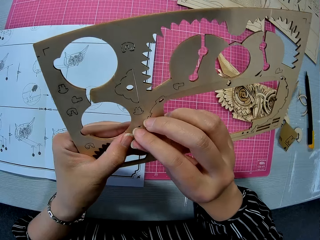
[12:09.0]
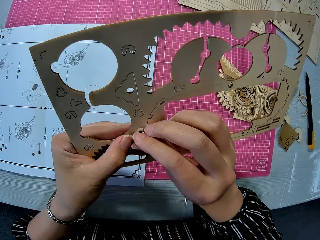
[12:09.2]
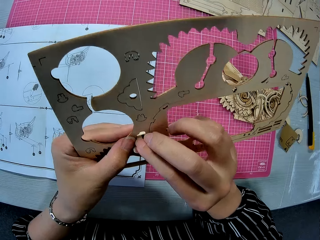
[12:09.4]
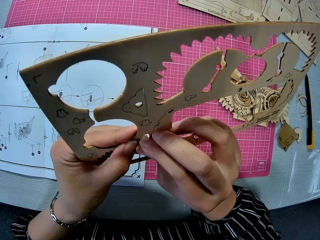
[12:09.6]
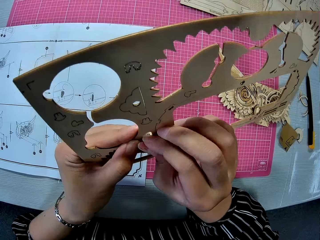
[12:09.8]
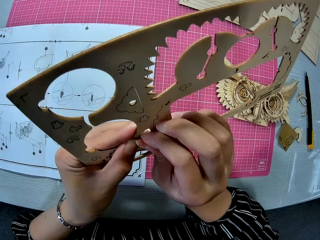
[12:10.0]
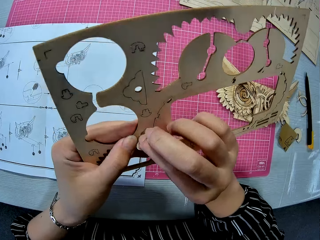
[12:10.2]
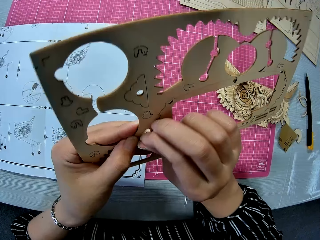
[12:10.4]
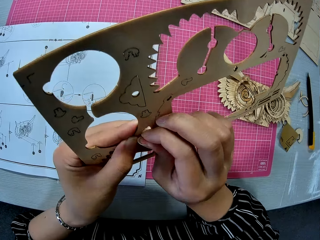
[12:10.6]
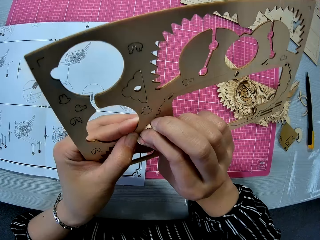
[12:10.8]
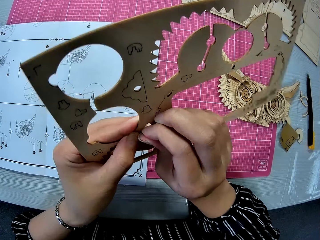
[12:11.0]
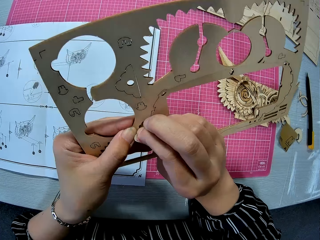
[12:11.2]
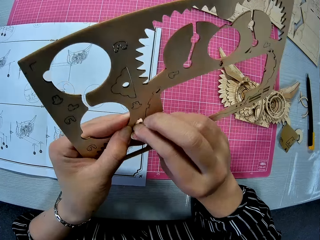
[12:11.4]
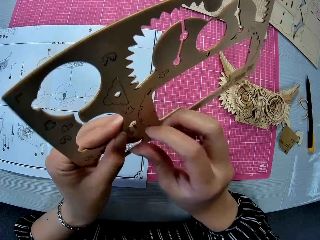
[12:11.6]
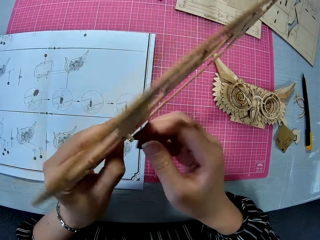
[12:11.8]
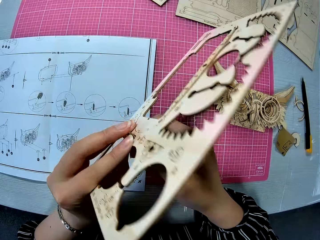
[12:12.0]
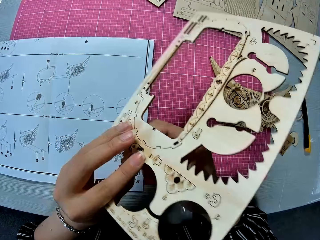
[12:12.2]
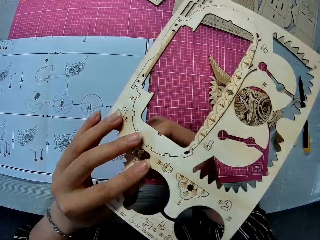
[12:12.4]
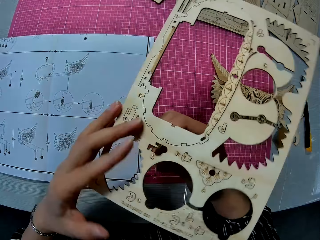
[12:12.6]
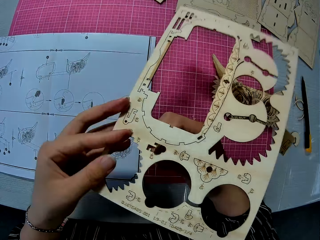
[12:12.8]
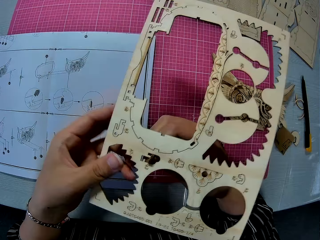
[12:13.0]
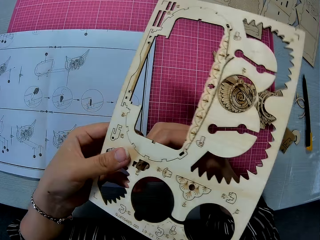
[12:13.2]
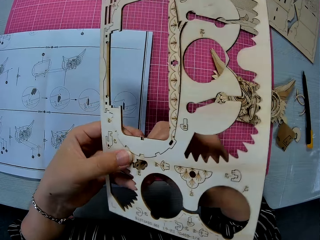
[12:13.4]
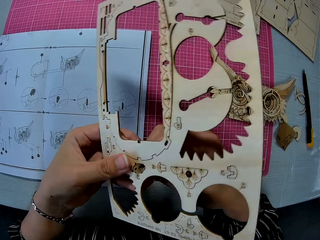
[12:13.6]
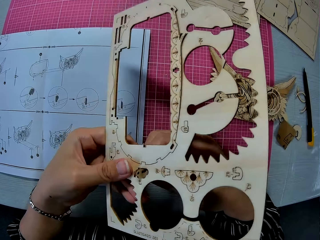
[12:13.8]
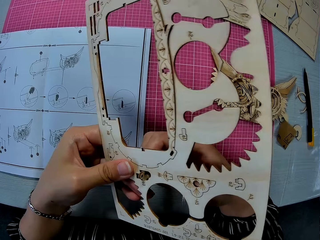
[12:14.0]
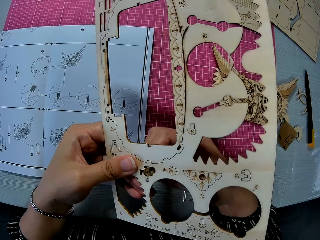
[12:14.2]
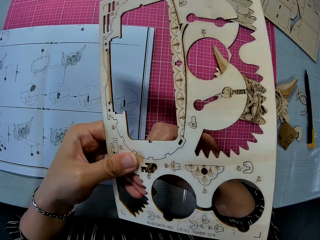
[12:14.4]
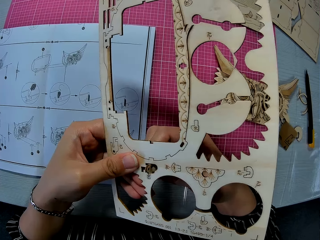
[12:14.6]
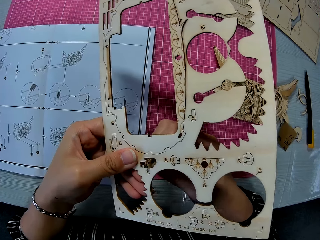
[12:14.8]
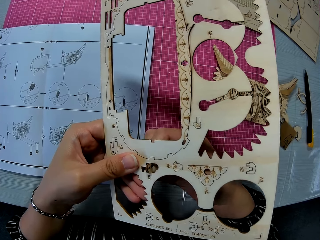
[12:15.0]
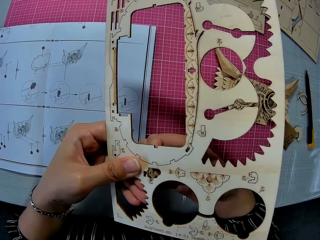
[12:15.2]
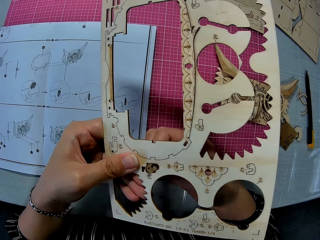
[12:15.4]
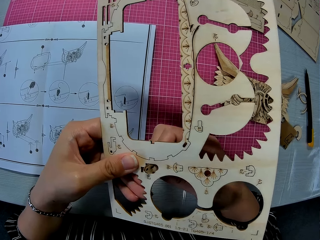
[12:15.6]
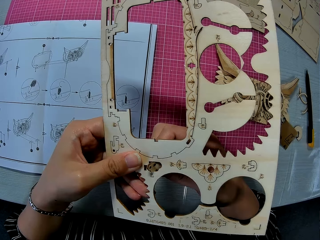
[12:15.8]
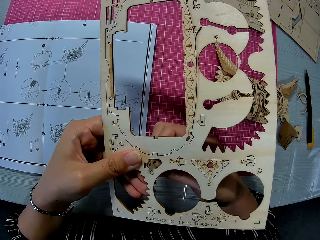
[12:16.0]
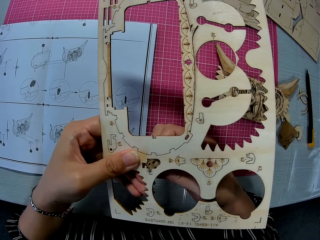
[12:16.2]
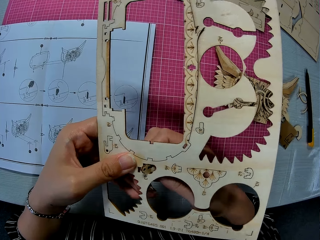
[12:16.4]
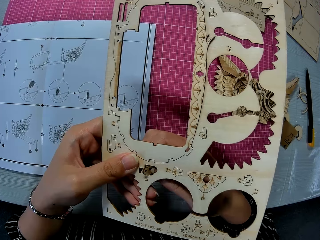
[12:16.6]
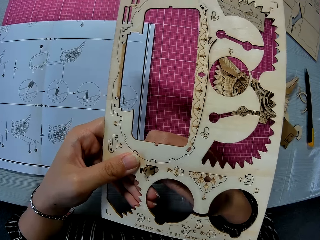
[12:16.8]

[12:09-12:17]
The camera wearer turns the owl model kit. They try to pop out a piece of wood.

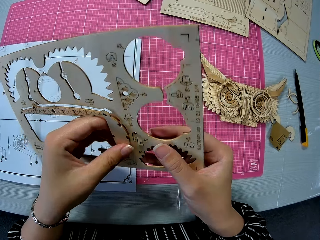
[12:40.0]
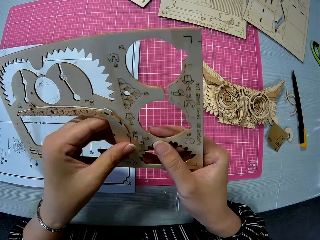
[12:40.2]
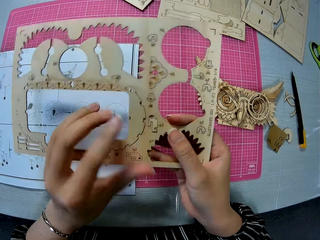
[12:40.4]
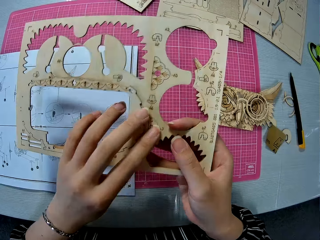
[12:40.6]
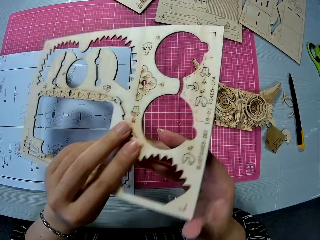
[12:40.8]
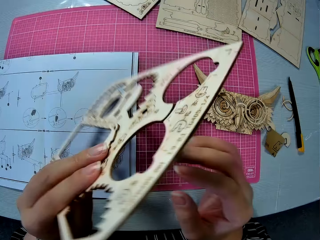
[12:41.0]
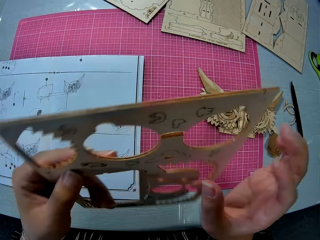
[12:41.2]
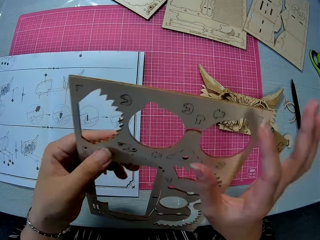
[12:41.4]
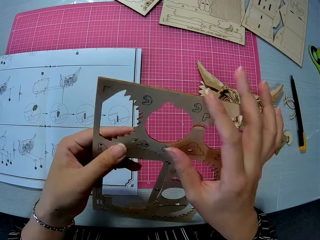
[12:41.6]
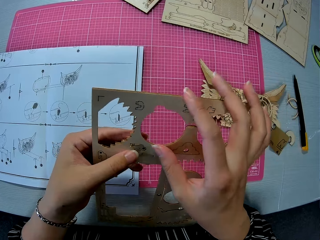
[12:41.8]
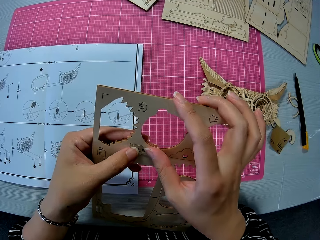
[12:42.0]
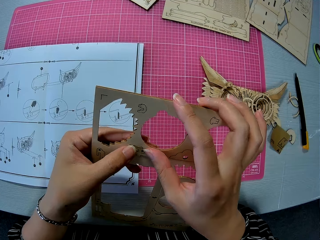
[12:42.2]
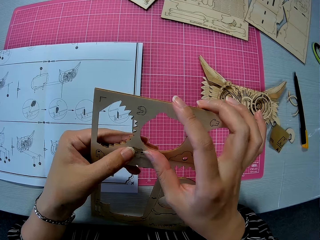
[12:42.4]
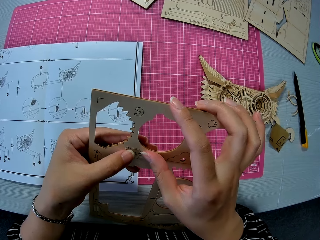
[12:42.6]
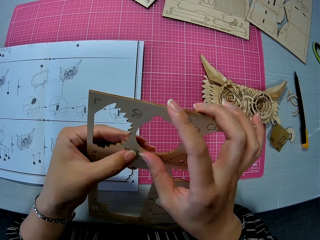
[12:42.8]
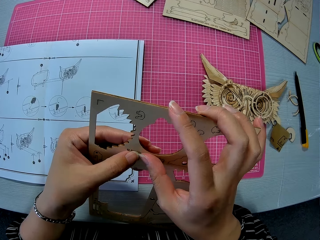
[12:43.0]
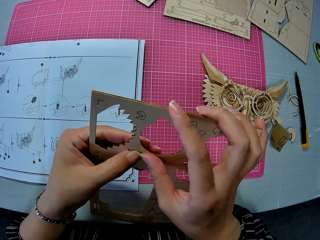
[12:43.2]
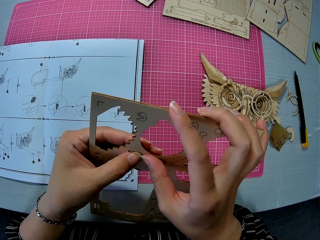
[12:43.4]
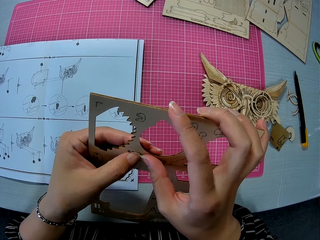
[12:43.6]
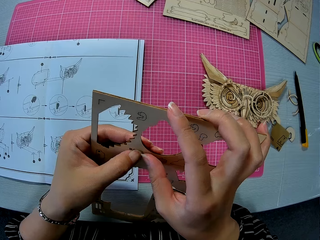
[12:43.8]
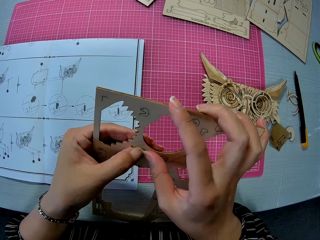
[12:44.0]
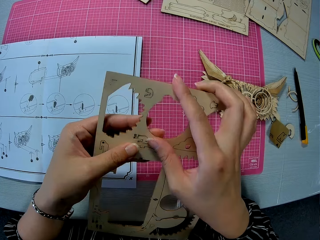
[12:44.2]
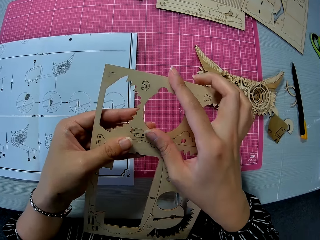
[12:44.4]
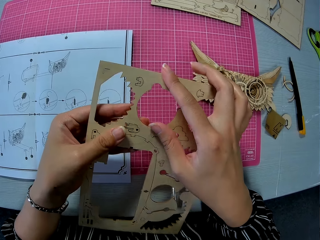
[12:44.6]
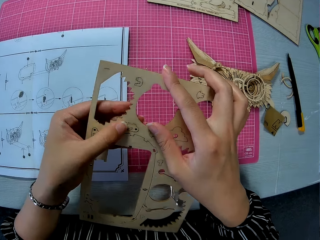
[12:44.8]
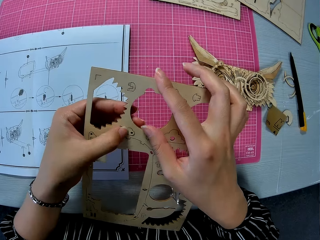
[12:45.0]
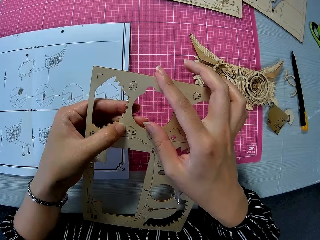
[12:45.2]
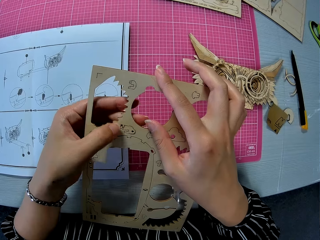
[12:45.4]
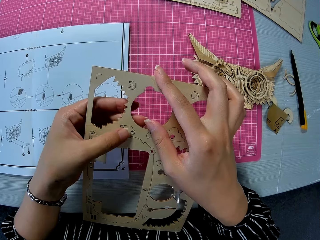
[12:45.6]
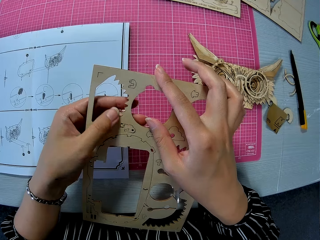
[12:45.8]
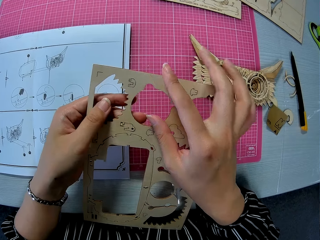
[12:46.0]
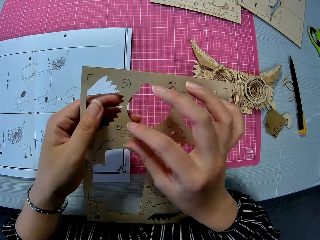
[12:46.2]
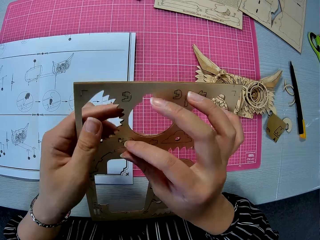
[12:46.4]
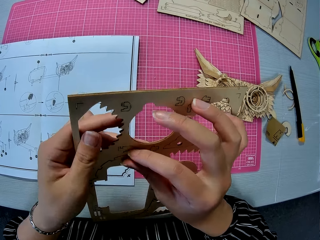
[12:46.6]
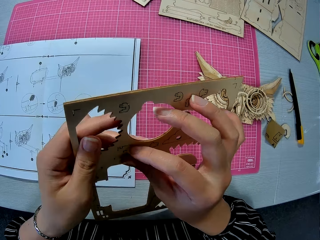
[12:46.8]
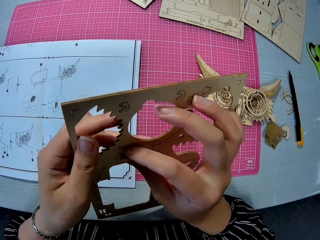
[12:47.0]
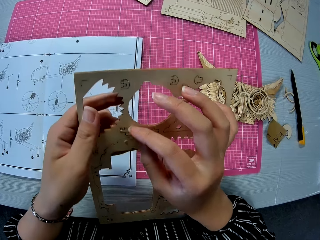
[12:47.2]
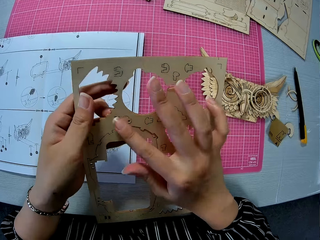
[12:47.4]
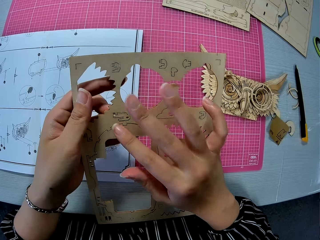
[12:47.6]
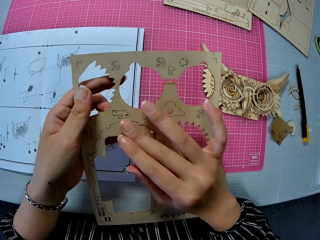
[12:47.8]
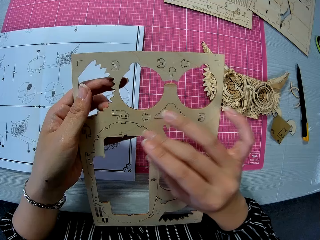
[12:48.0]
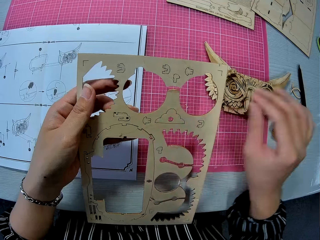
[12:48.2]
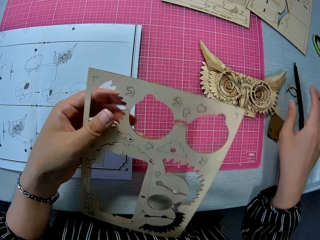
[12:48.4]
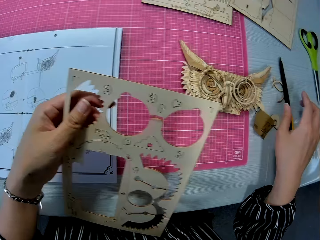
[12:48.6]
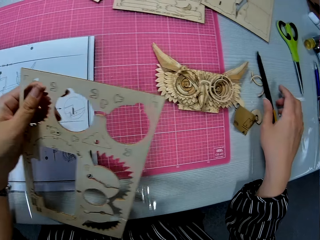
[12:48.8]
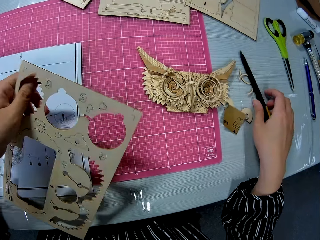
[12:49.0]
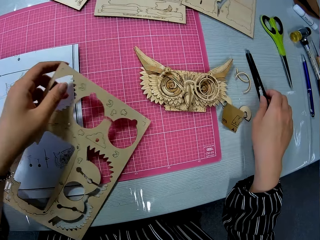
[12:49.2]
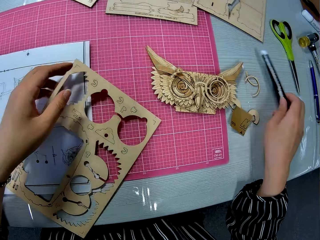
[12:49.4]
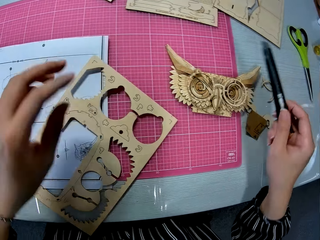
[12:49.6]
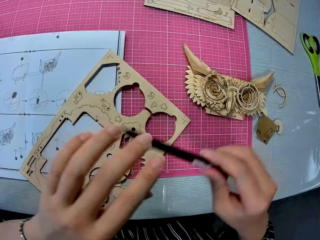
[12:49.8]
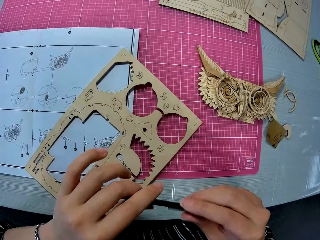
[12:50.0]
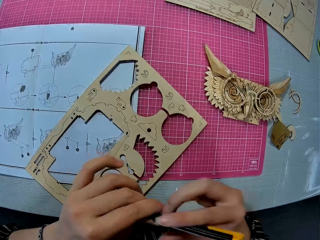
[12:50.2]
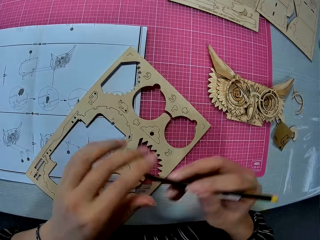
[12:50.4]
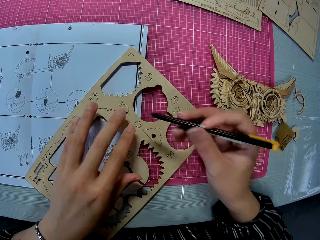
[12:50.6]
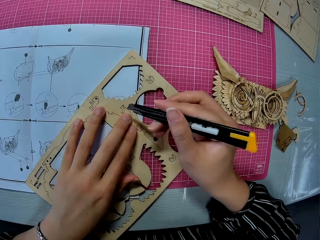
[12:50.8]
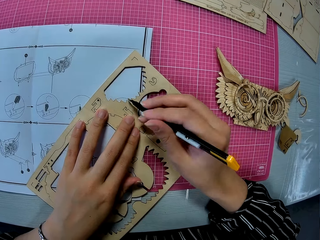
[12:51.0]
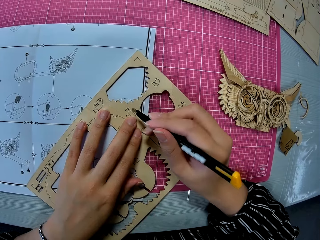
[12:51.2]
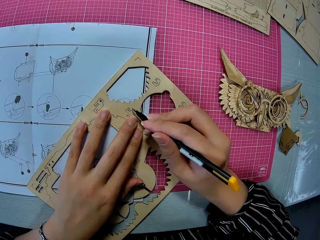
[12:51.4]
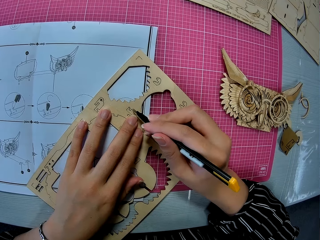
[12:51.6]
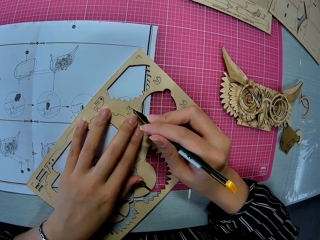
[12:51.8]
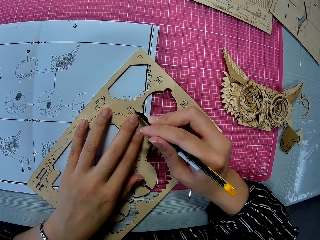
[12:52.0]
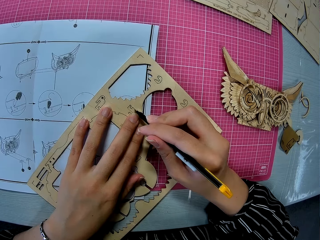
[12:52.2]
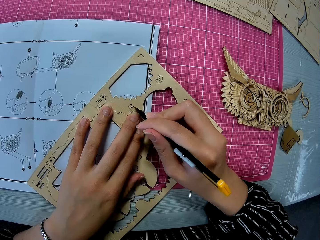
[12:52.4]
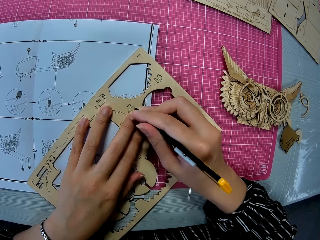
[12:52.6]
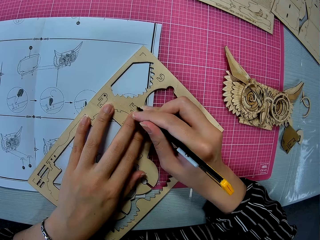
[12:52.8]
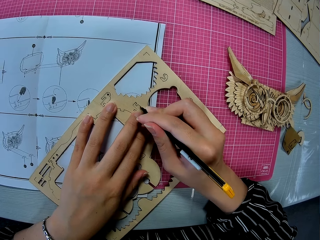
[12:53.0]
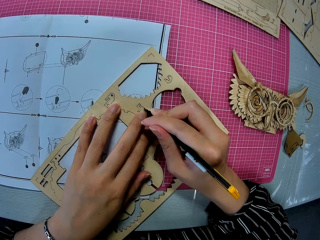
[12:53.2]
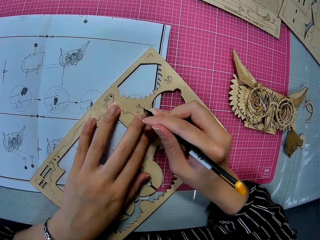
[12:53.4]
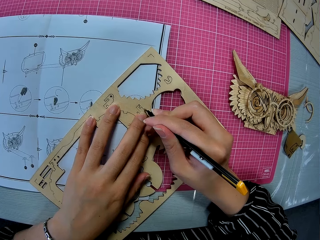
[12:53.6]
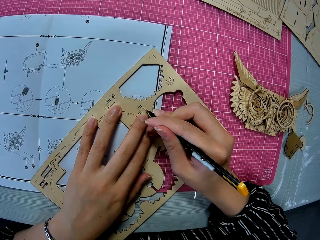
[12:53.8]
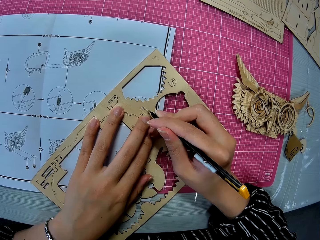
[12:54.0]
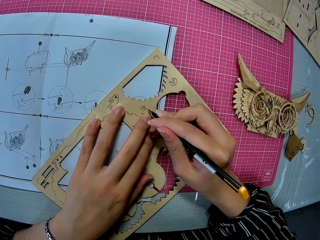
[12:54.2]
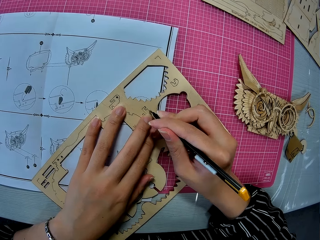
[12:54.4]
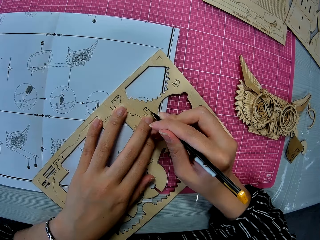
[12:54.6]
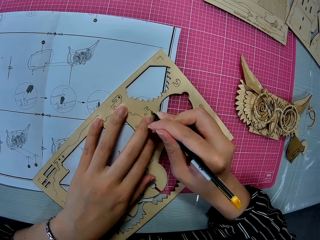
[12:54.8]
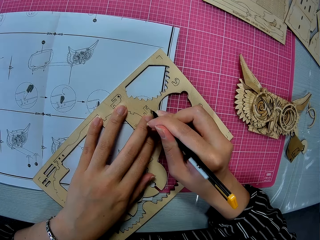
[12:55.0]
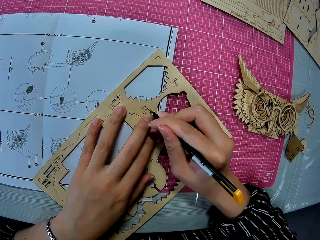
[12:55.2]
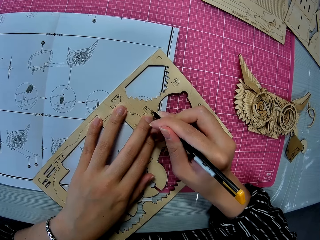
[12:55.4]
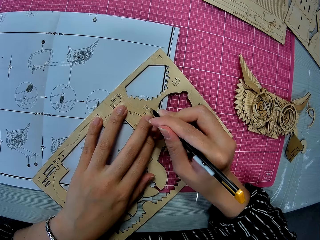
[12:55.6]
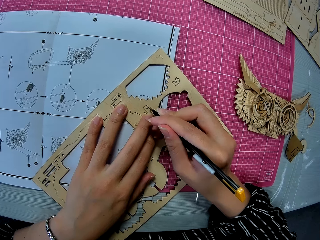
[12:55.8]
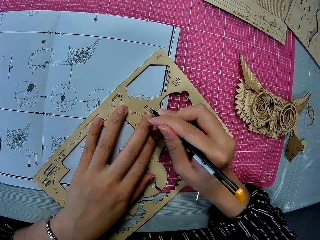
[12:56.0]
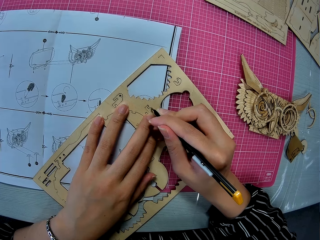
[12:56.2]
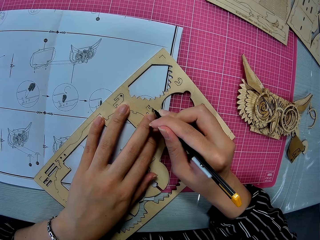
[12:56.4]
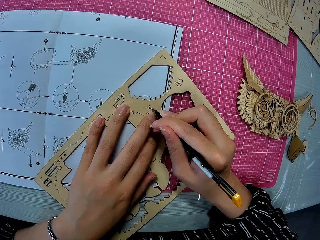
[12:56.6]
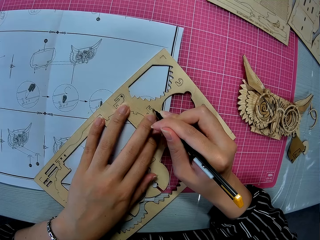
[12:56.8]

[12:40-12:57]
The camera wearer turns the owl model kit. They try to pop out a piece of wood. They drop the cardboard on the blueprint. They pick up a craft blade on the table. They cut the cardboard with the craft knife.
